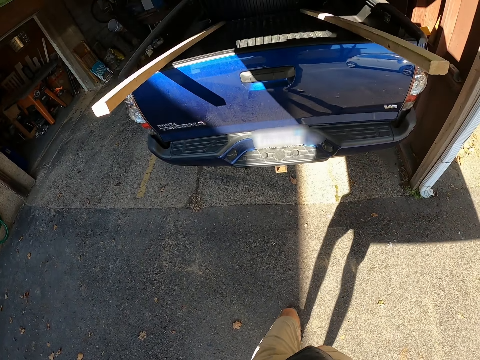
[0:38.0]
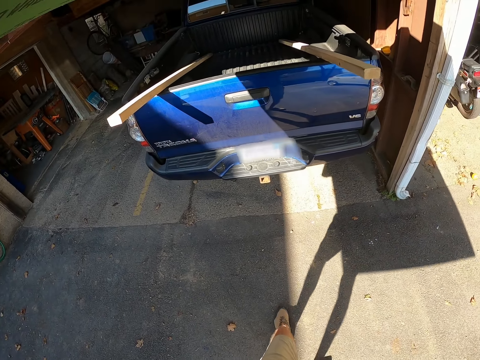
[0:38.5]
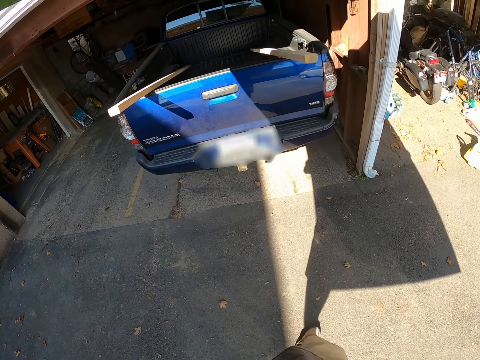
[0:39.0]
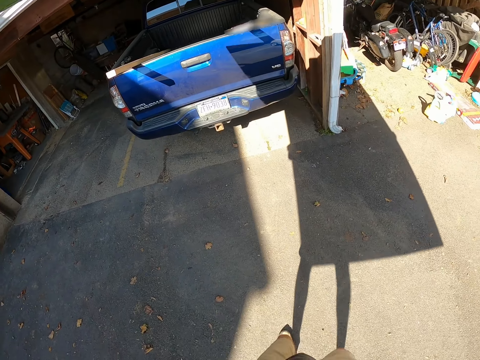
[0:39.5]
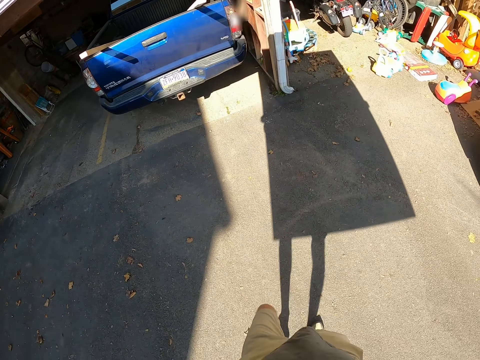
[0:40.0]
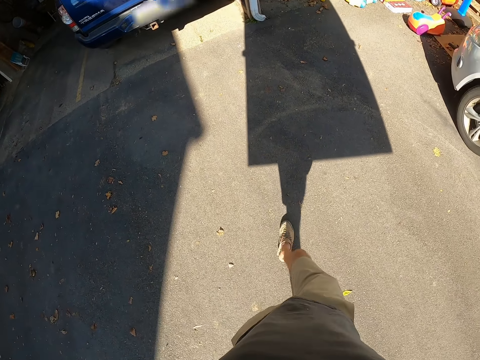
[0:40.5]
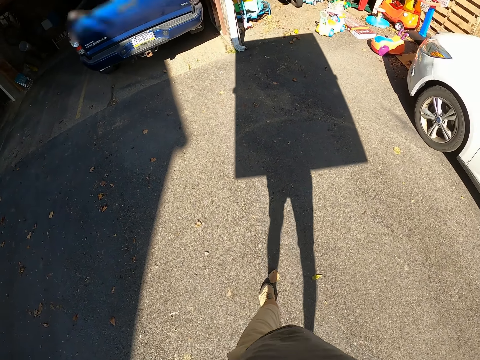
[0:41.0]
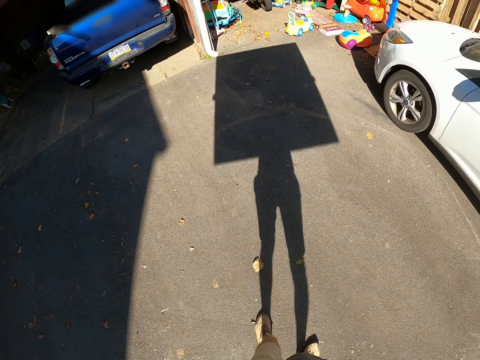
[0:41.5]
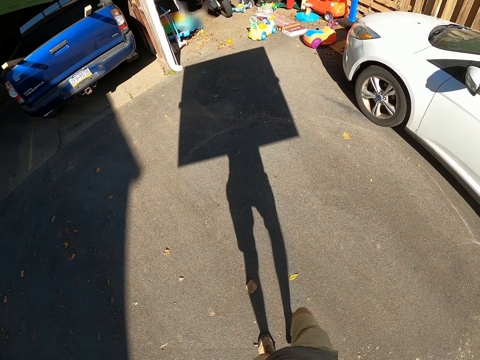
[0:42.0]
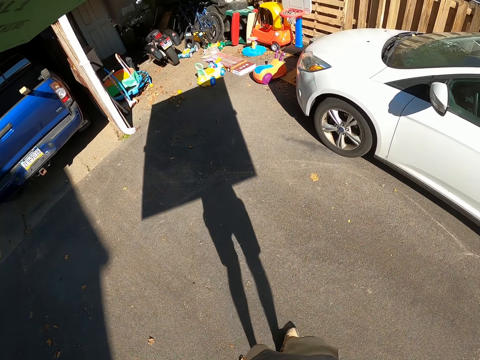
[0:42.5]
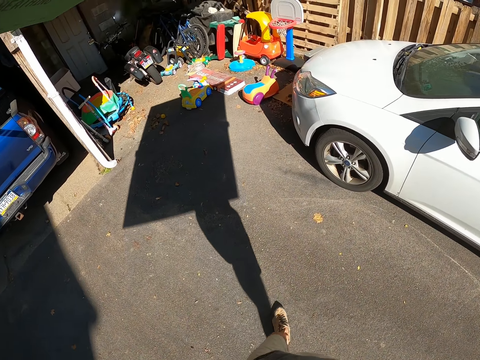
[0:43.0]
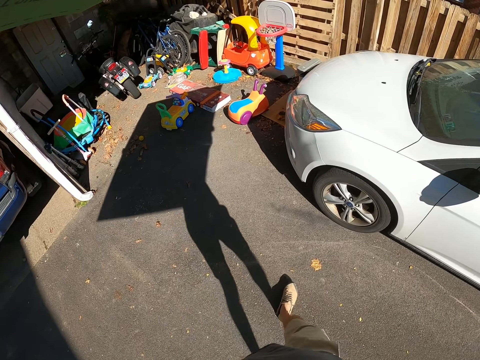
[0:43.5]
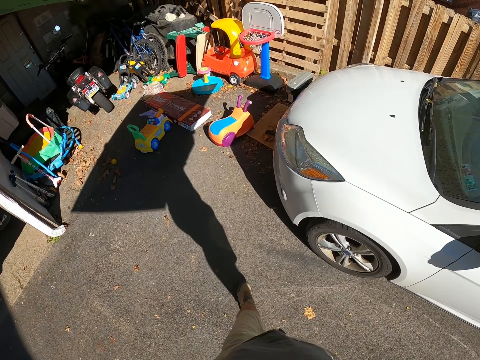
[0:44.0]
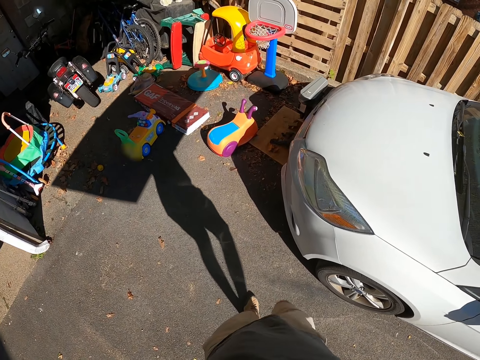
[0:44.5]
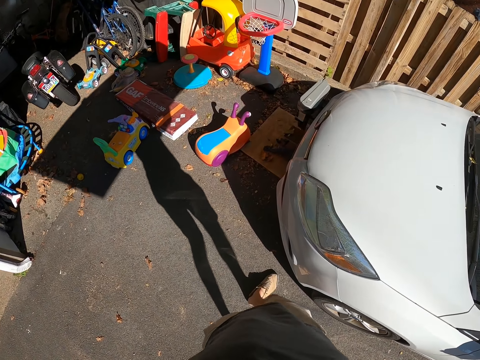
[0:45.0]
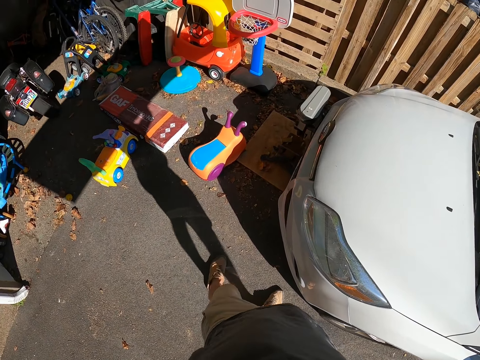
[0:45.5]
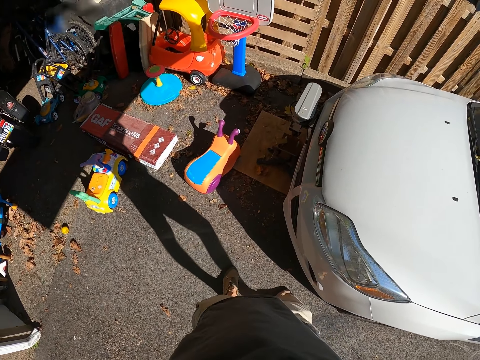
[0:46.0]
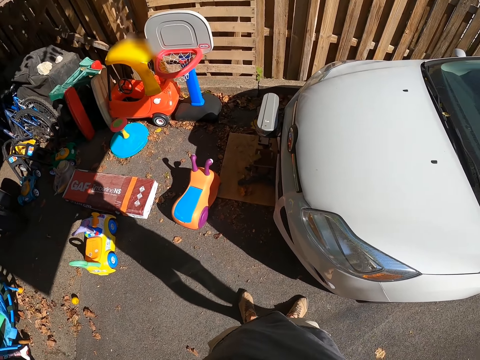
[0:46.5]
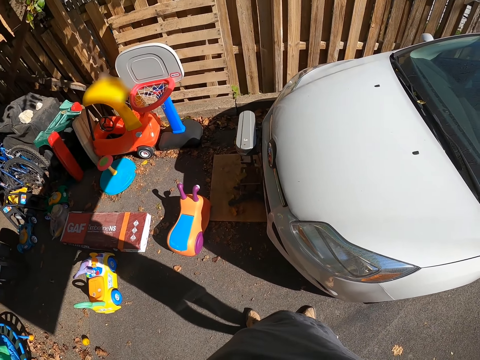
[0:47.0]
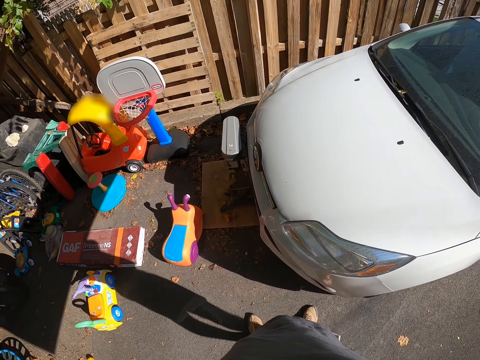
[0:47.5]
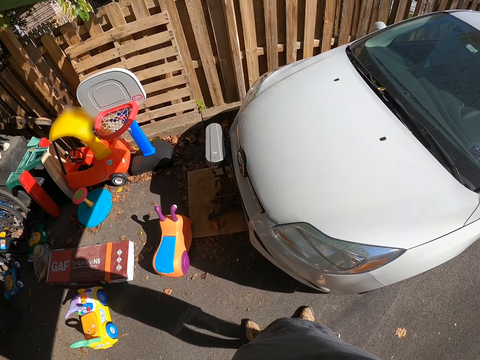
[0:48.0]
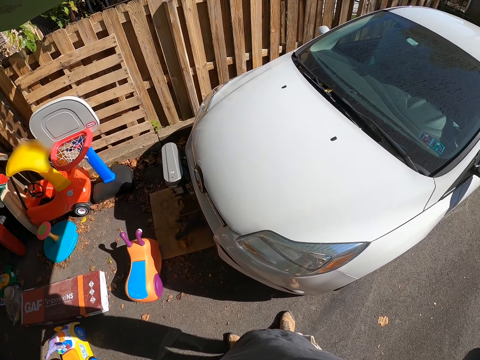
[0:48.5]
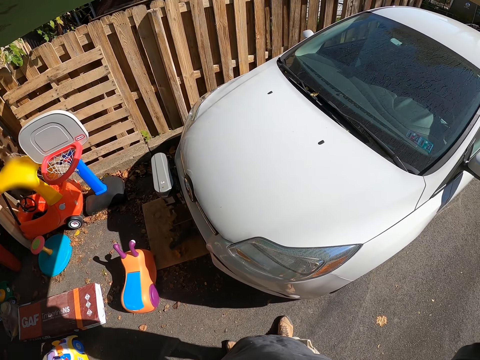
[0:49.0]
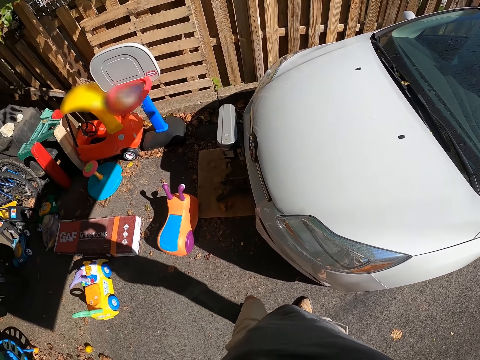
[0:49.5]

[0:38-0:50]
The camera wearer carries the piece of wood on his head.

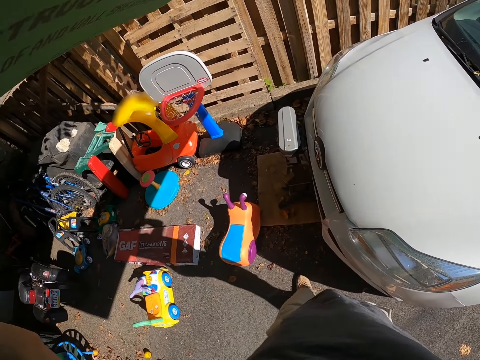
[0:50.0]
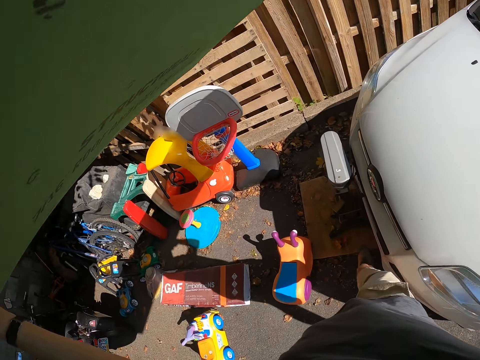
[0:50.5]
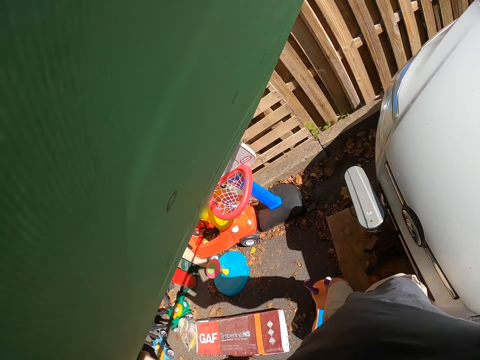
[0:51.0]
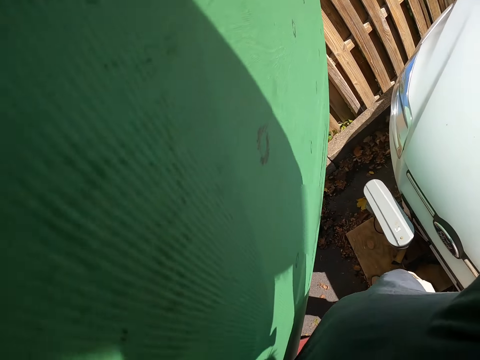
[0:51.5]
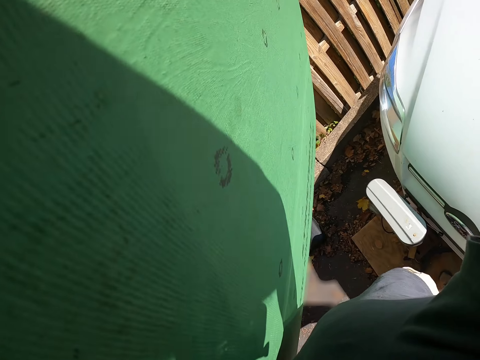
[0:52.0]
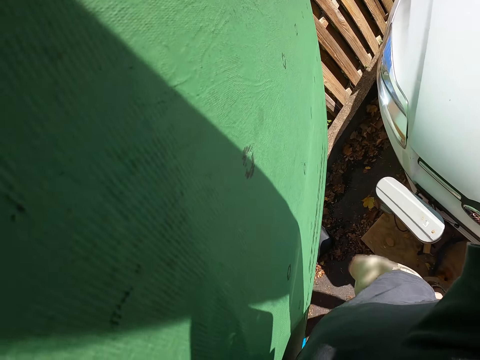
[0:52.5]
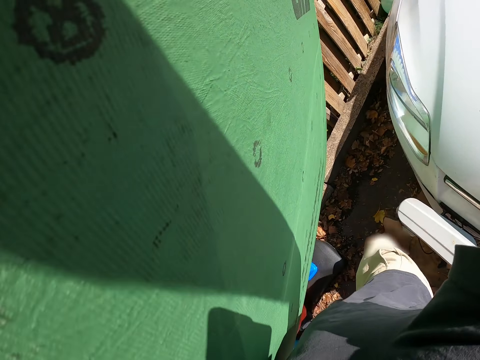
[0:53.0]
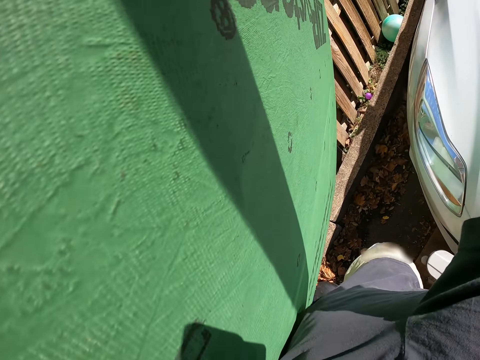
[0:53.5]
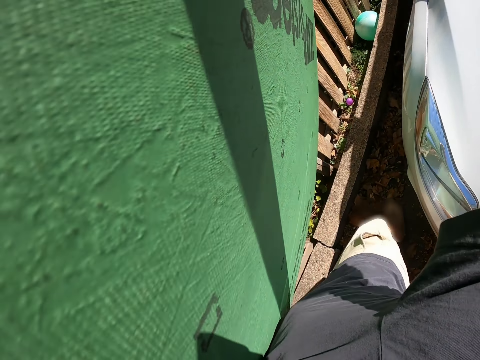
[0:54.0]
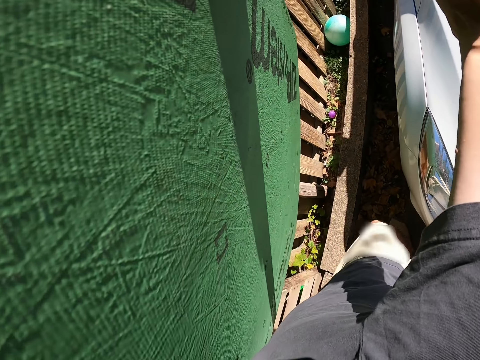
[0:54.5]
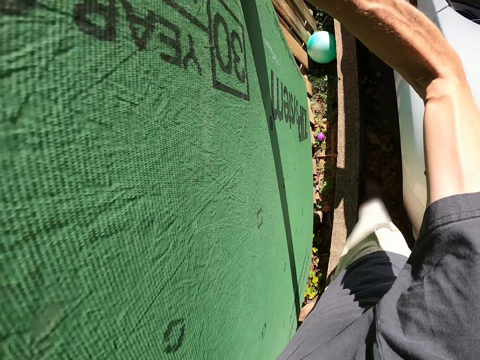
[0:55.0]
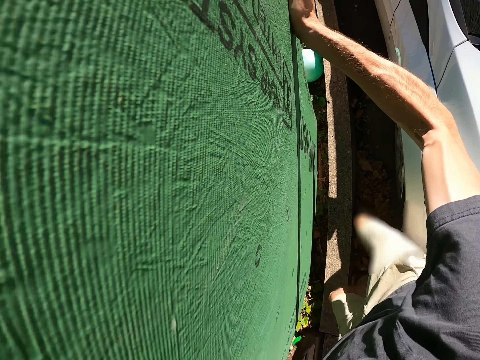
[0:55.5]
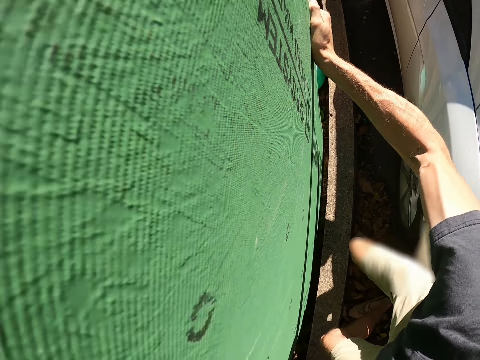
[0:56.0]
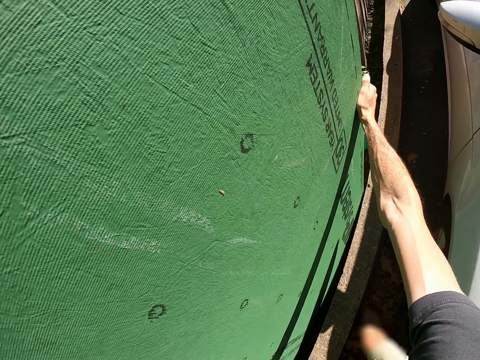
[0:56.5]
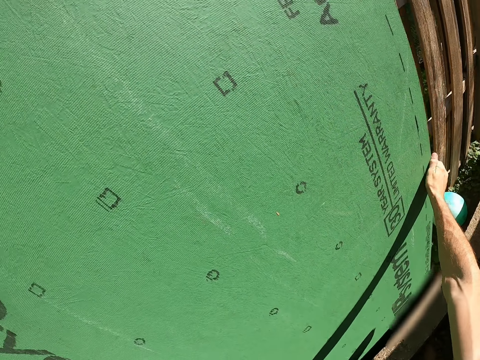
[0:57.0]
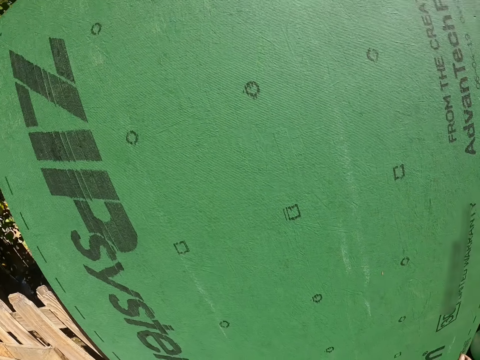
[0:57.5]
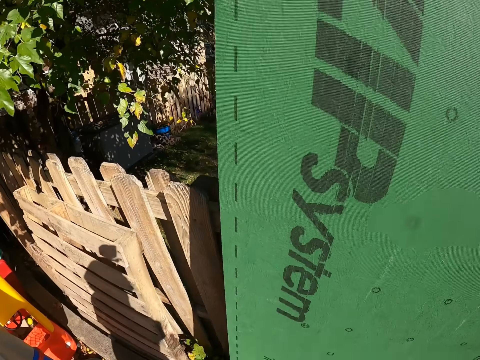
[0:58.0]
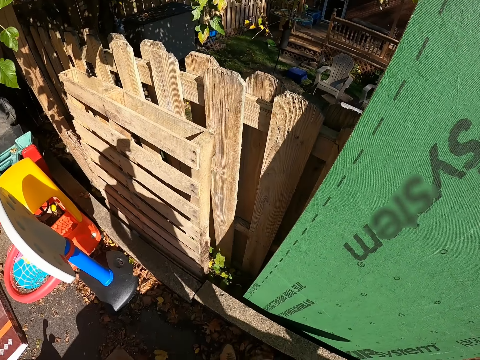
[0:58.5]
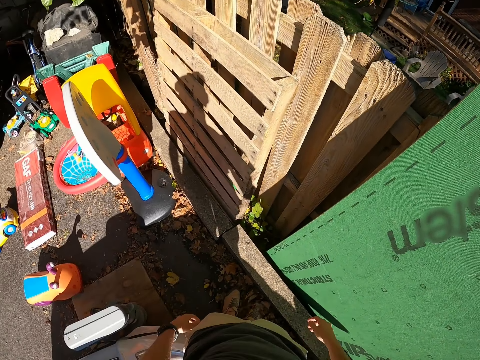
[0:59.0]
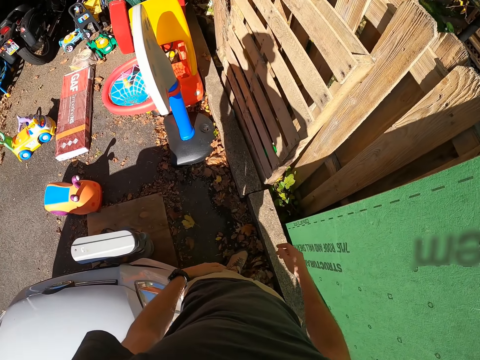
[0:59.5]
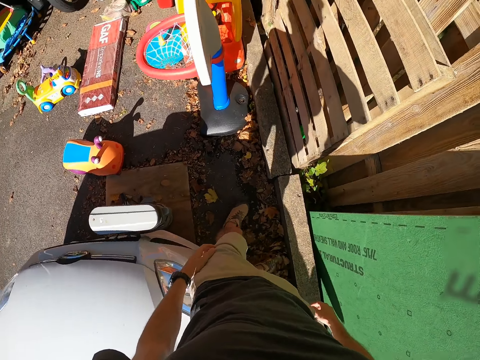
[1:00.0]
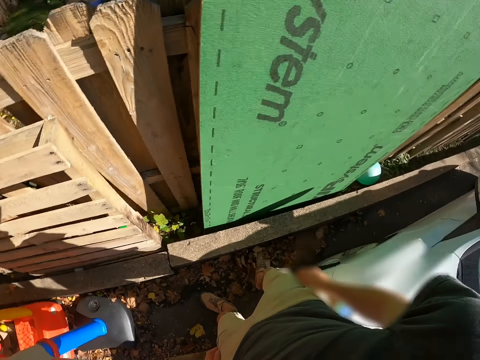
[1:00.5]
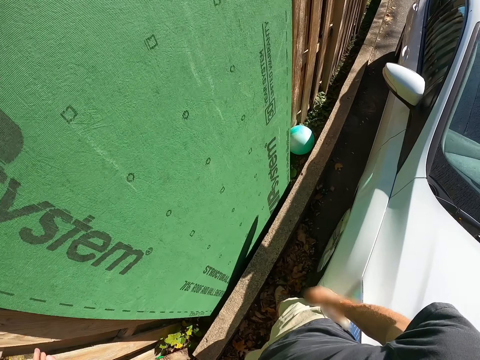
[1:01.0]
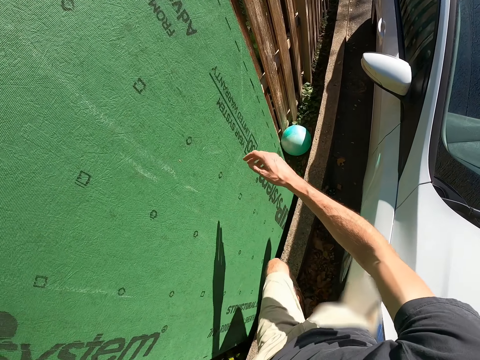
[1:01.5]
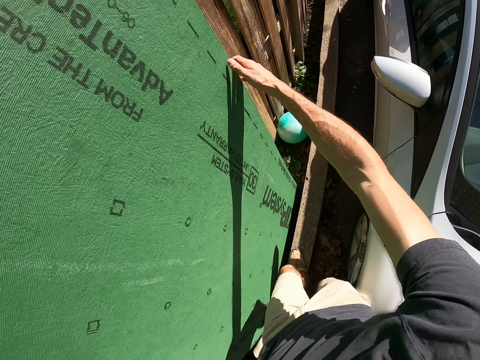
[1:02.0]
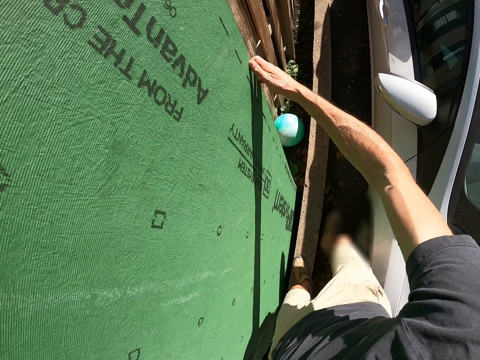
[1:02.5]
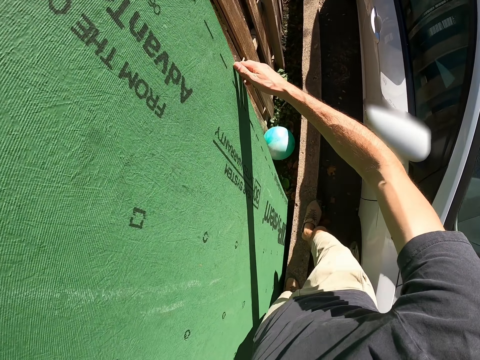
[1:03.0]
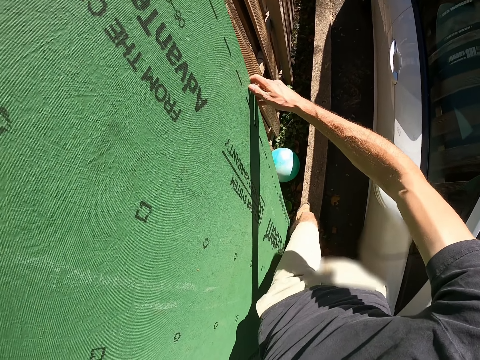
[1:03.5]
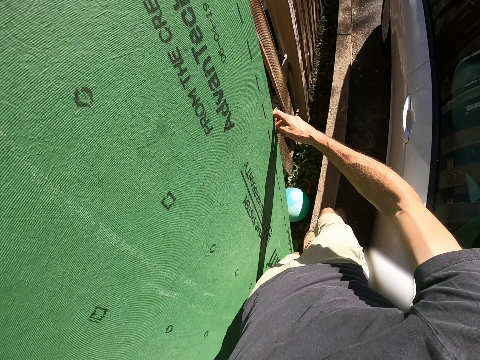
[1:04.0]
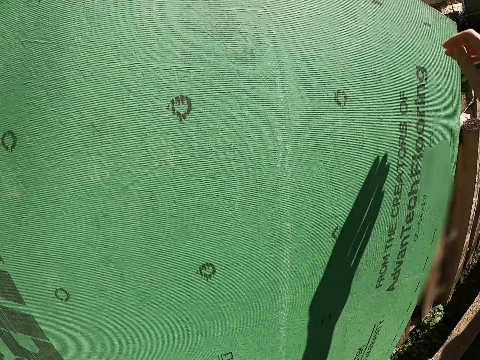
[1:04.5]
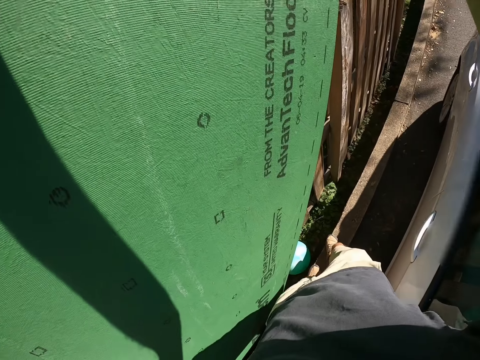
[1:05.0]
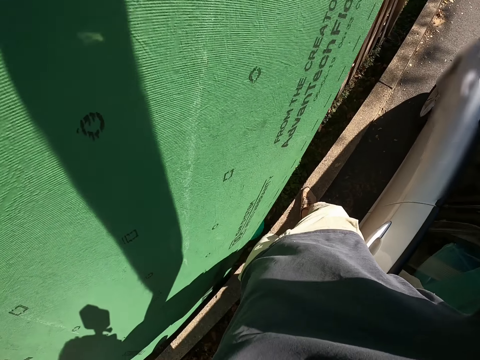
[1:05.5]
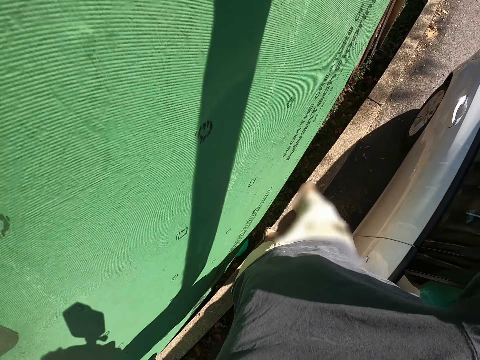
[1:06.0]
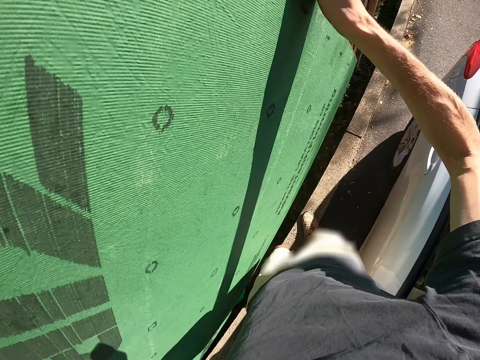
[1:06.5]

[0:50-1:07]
The camera wearer puts the piece of wood down. They bend the wood. They move the piece of wood.
